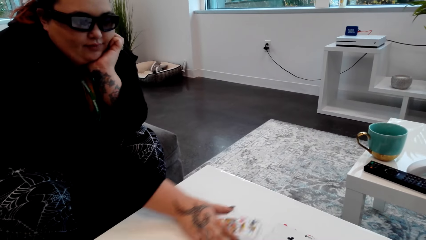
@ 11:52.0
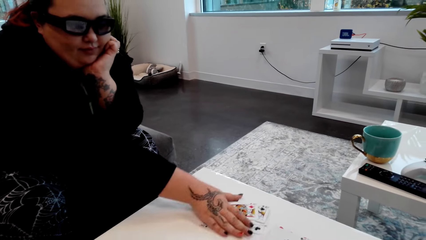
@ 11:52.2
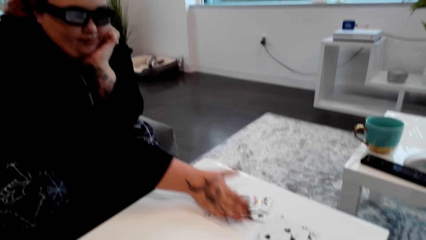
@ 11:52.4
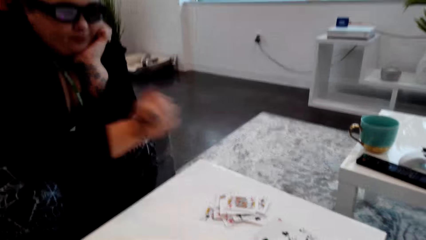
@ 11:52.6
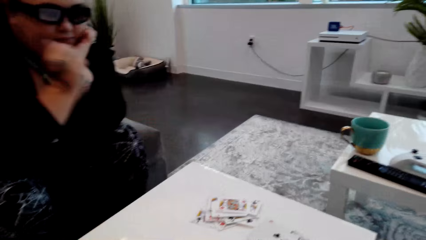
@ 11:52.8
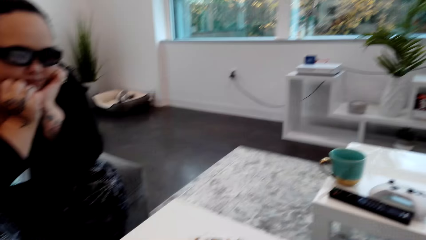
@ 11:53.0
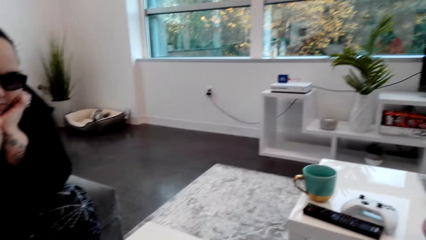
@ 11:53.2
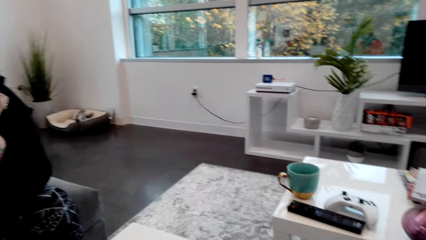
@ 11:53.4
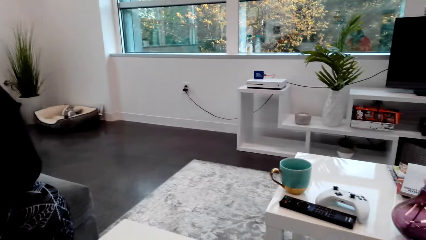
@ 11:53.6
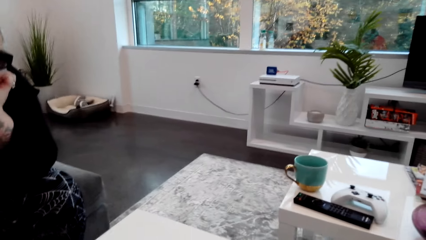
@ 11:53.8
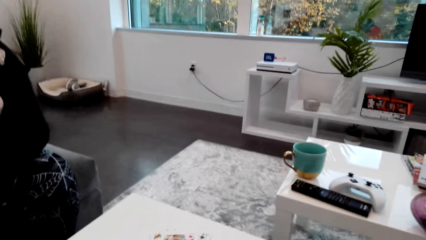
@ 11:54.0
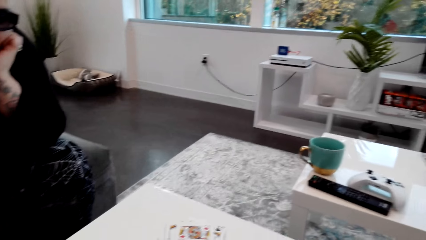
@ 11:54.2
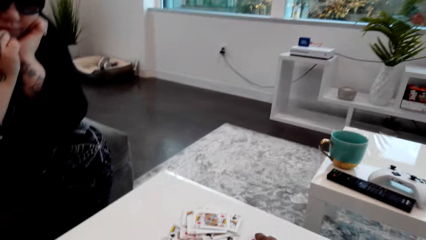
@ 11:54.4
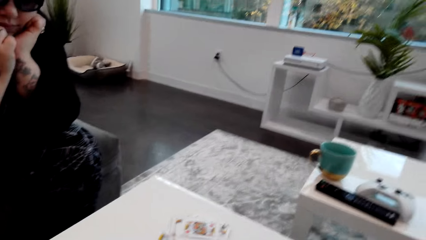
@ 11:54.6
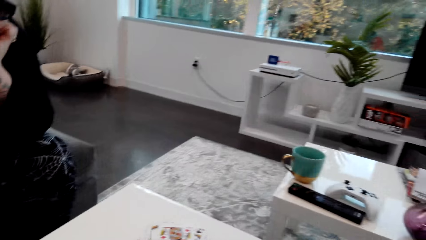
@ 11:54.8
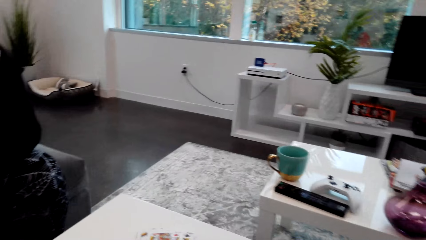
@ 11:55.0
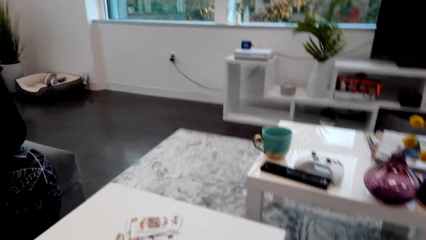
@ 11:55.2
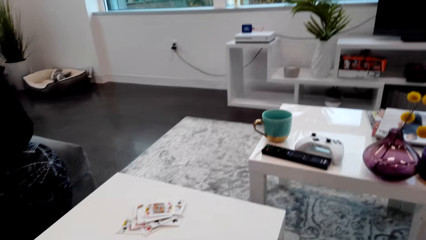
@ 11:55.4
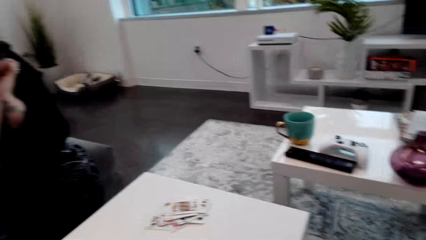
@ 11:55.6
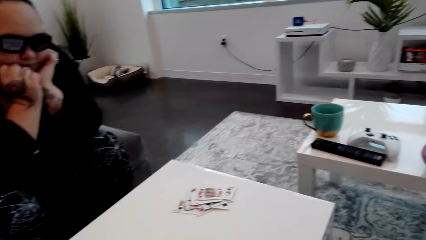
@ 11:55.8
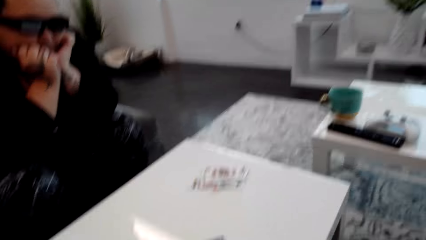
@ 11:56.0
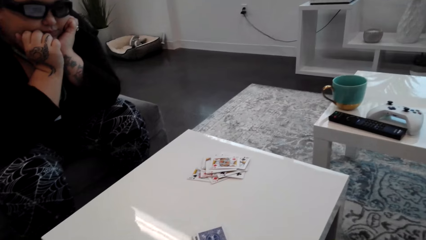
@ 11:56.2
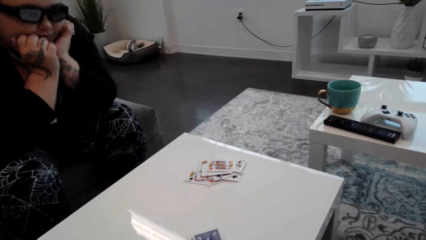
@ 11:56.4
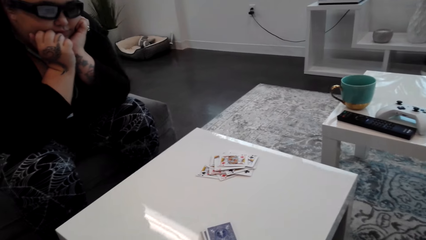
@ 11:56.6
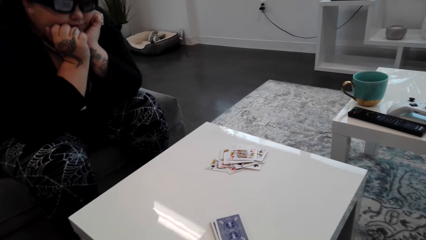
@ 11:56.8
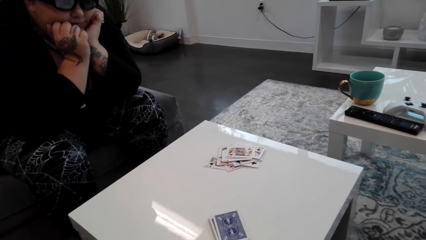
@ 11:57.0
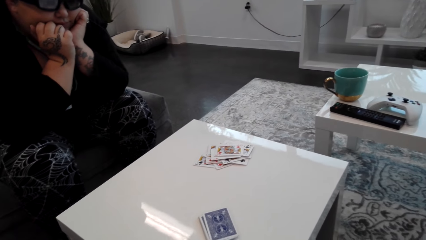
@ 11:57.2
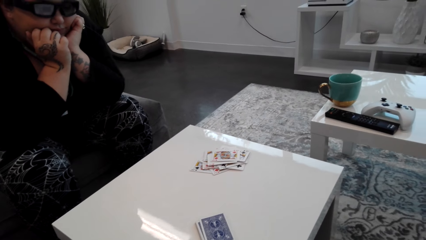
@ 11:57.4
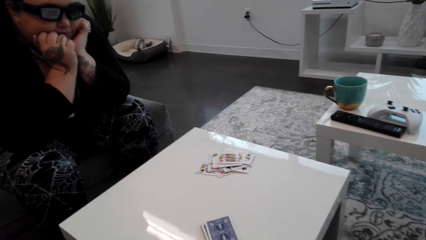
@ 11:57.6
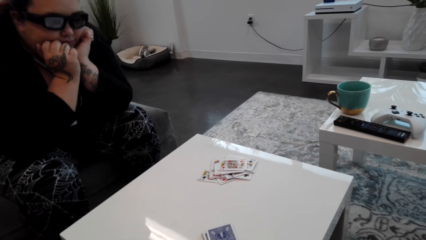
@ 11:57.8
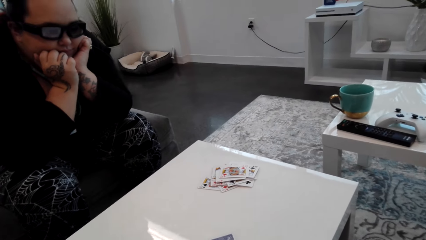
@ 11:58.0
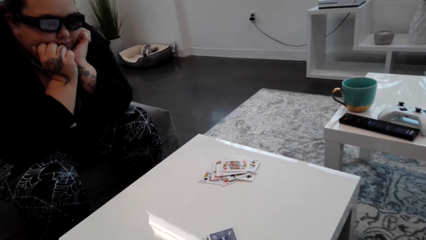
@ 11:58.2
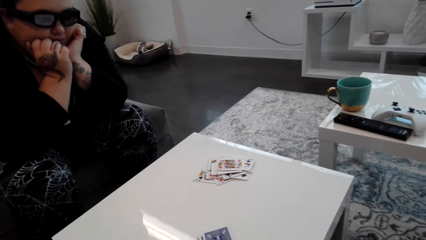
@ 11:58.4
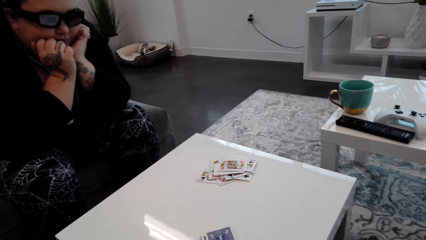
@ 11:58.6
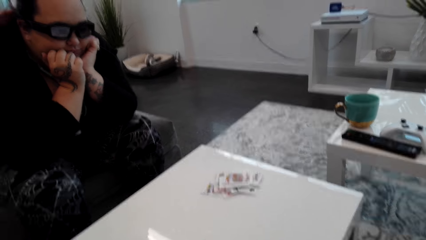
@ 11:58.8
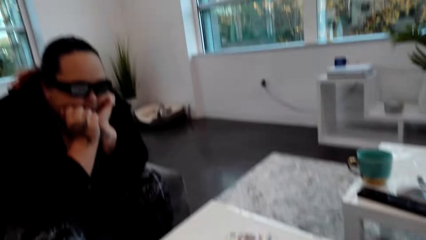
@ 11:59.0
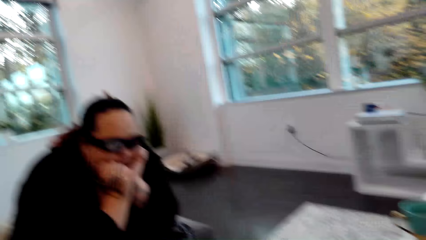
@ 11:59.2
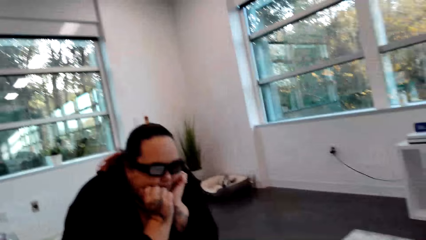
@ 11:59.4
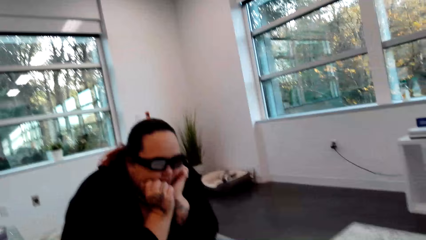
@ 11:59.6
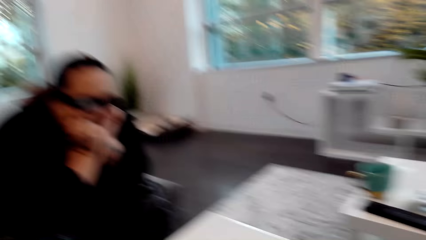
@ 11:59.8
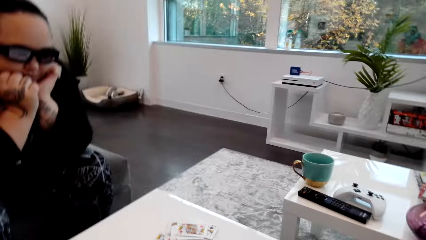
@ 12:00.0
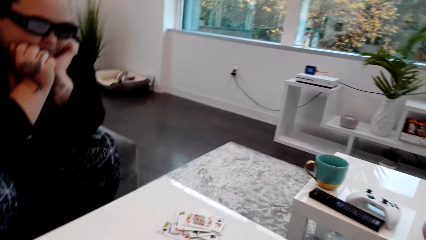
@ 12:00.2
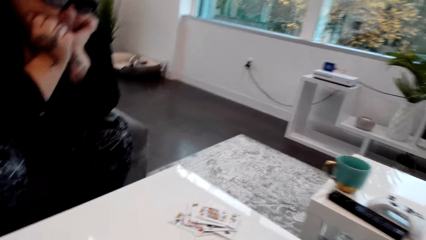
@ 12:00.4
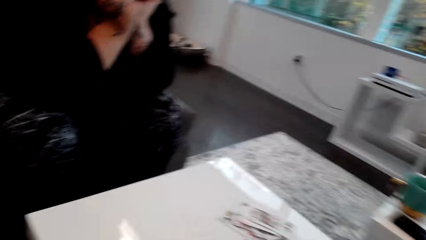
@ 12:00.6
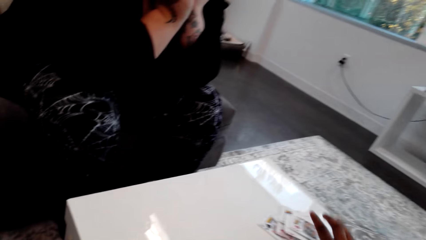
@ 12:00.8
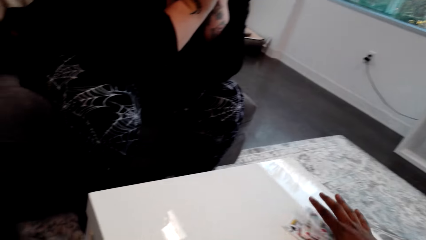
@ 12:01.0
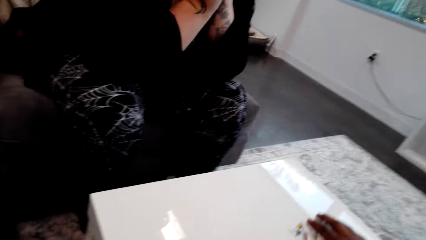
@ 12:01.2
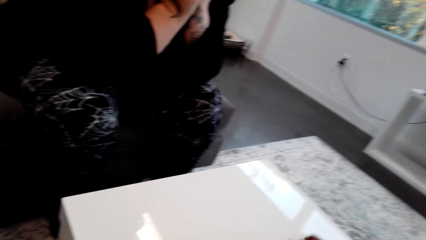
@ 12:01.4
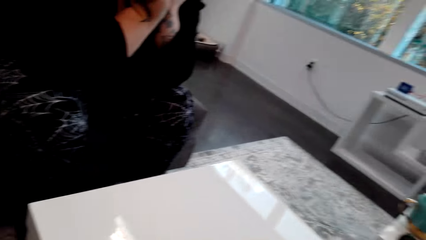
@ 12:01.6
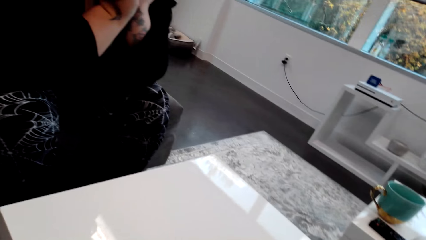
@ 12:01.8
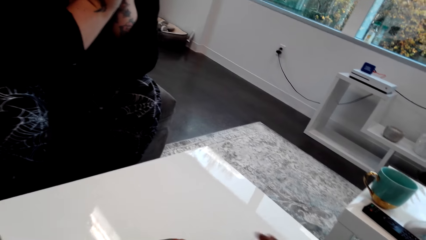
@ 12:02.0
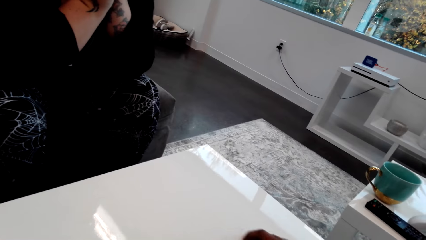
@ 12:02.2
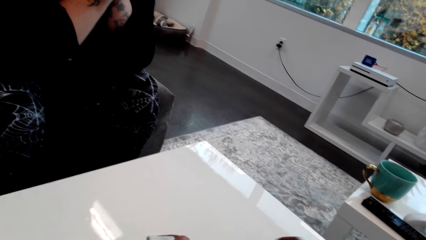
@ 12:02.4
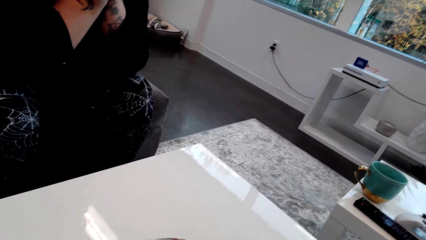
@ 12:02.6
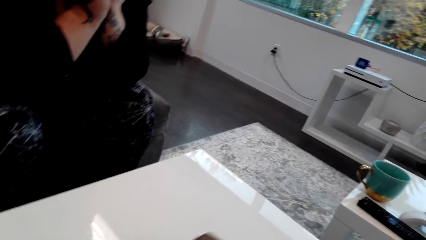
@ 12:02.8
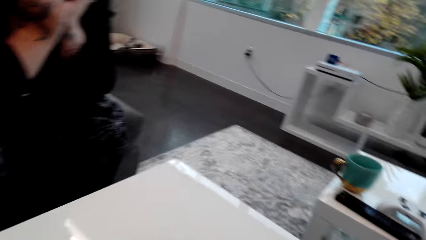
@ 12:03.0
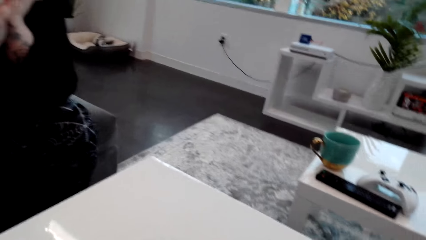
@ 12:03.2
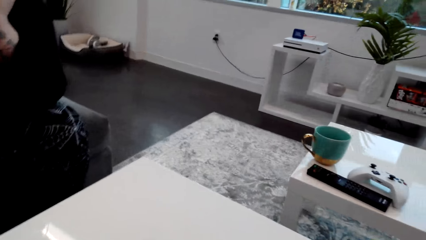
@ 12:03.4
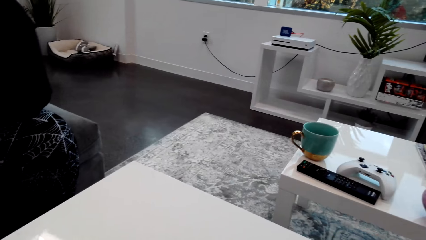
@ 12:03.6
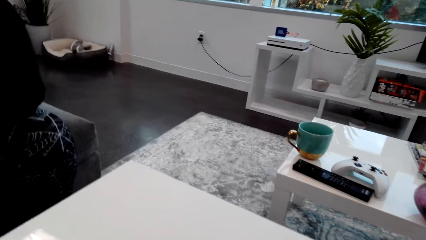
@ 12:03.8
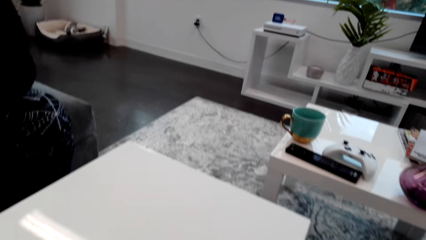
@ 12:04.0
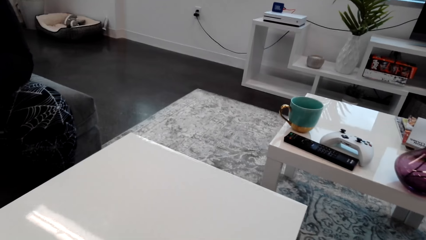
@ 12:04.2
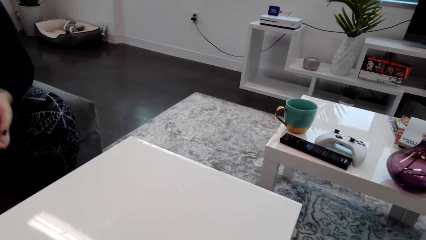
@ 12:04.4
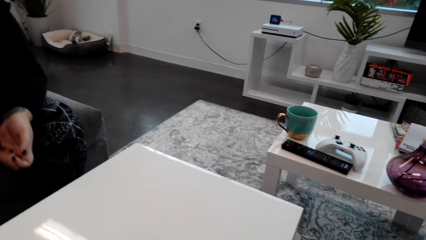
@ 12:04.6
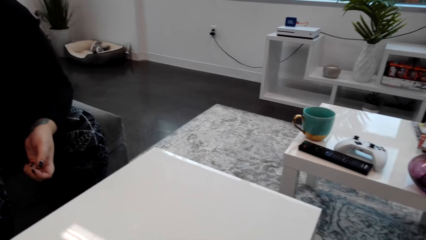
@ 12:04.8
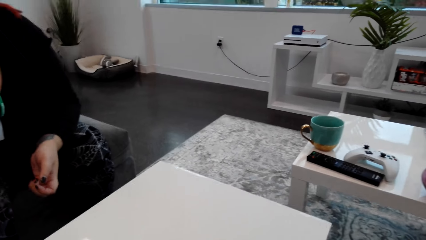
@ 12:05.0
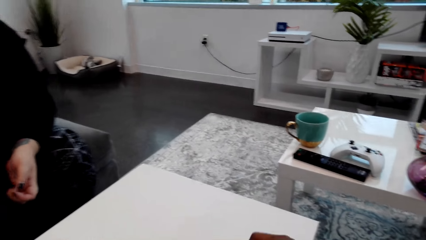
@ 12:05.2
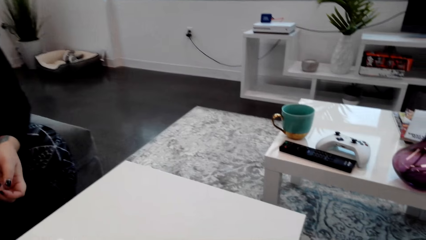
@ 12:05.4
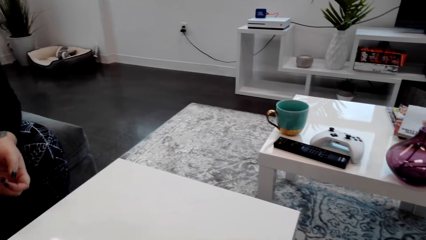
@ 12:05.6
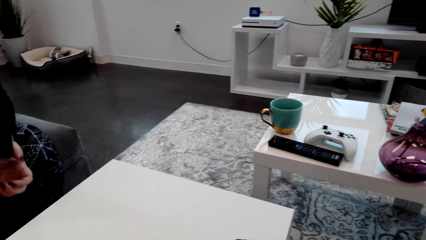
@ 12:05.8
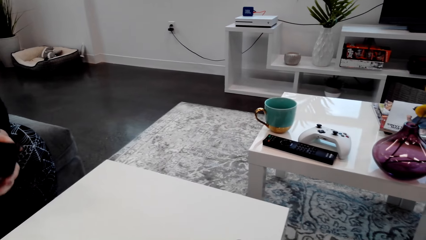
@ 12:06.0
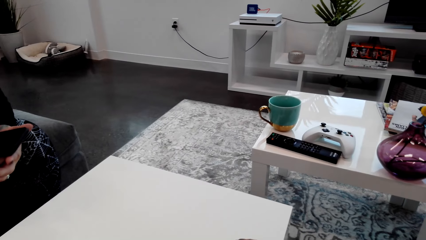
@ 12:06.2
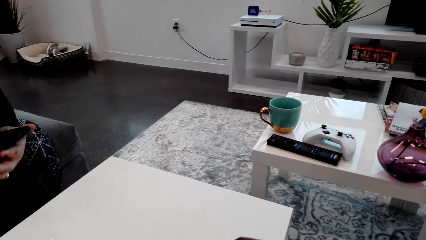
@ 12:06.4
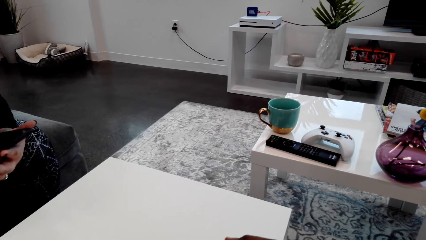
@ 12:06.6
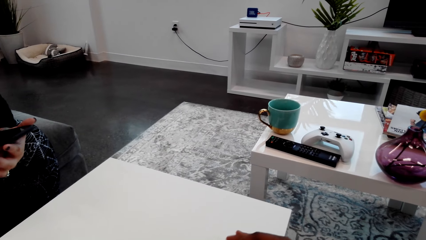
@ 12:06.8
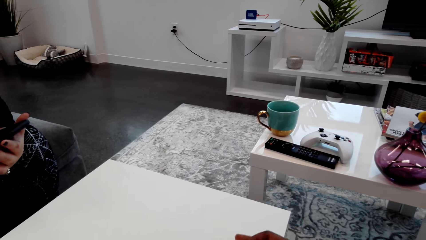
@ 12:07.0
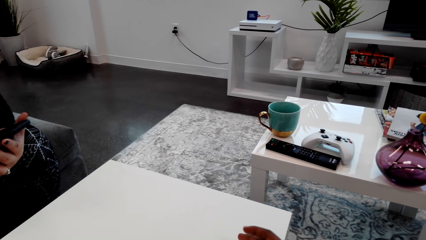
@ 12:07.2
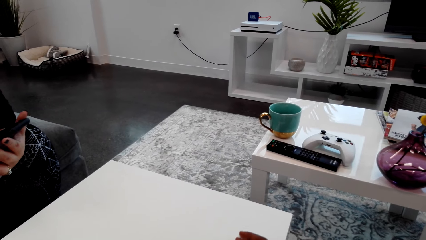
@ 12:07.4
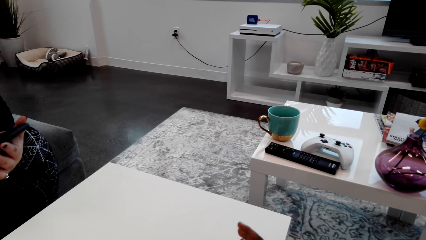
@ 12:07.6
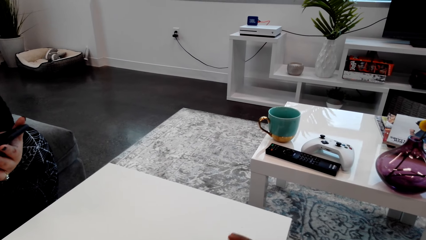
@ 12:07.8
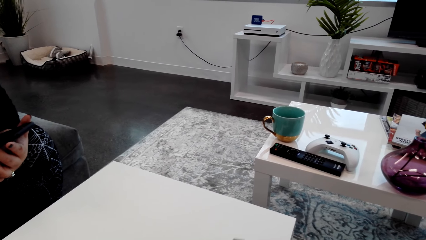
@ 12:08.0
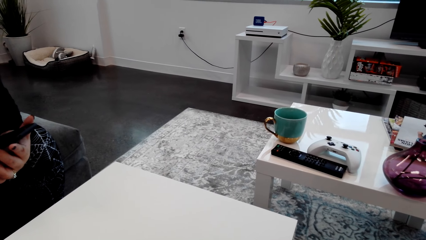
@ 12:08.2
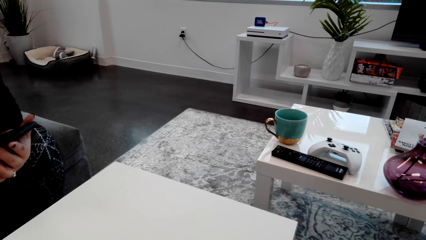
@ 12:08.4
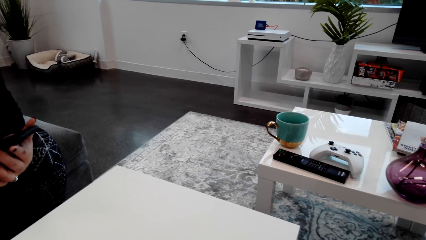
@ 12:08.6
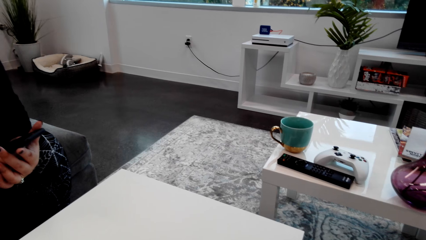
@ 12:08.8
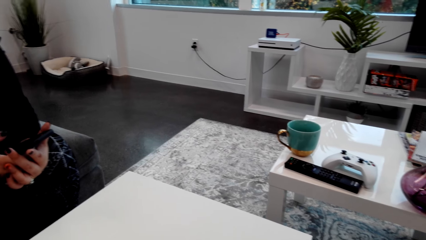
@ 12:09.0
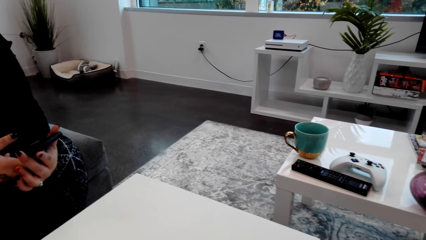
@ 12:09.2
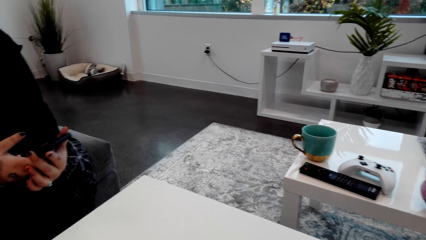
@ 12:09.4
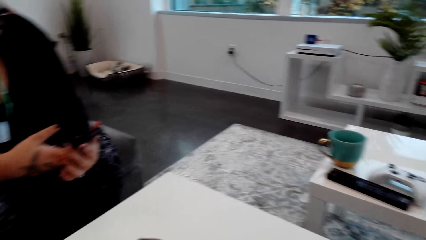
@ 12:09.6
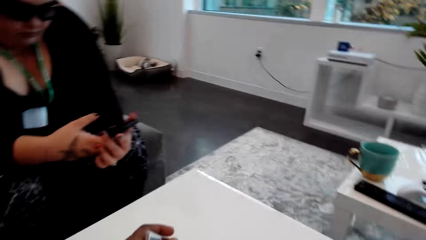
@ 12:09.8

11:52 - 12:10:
A woman pushes the cards on the table with her hand and holds her chin with both hands. The camera wearer does something. They pick up the cards on the table. The woman operates the phone.
